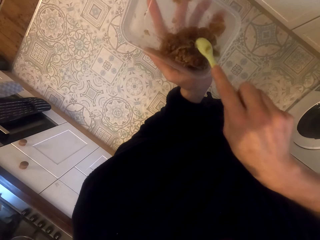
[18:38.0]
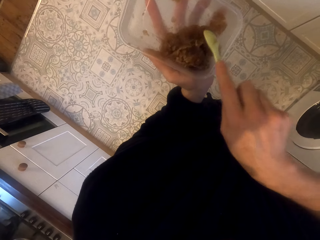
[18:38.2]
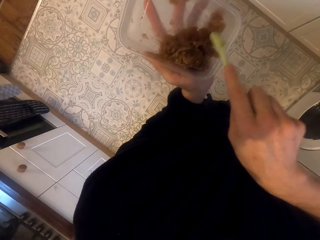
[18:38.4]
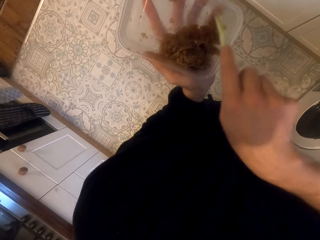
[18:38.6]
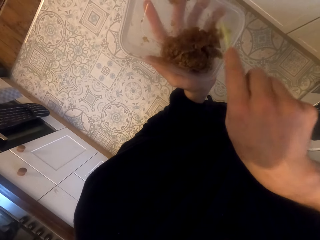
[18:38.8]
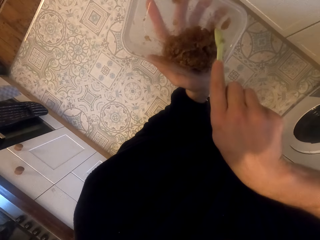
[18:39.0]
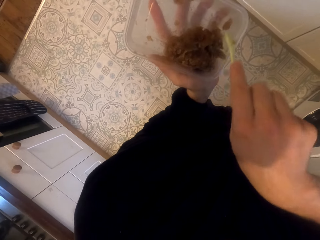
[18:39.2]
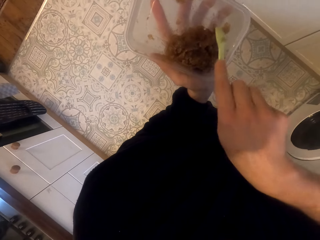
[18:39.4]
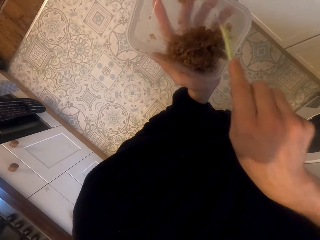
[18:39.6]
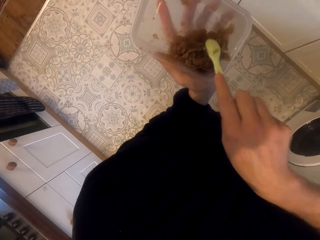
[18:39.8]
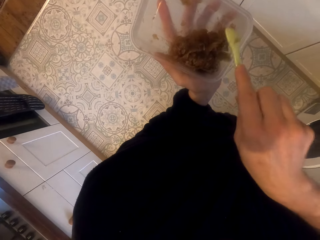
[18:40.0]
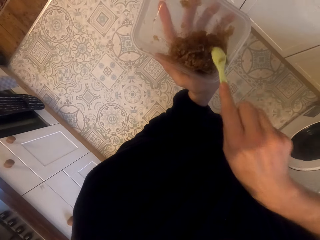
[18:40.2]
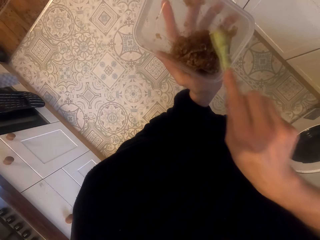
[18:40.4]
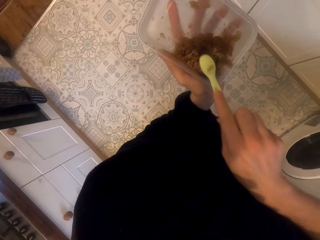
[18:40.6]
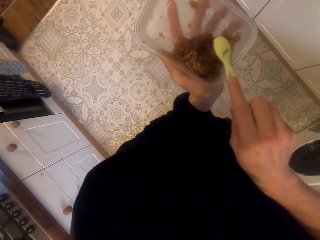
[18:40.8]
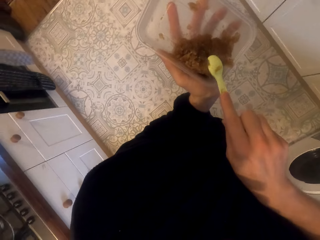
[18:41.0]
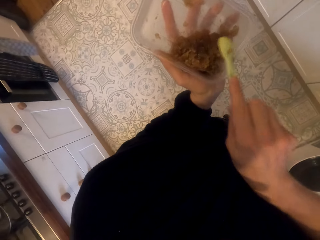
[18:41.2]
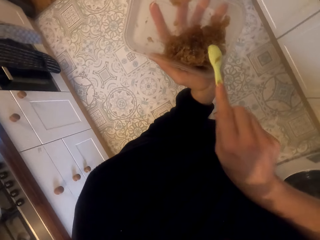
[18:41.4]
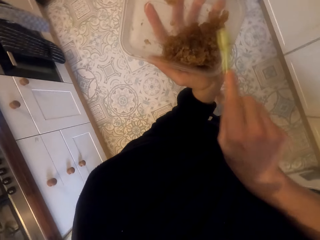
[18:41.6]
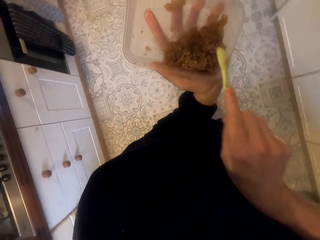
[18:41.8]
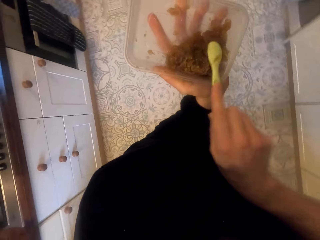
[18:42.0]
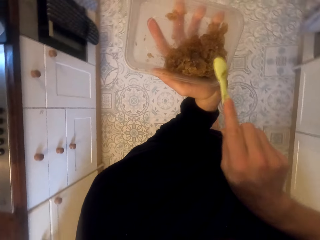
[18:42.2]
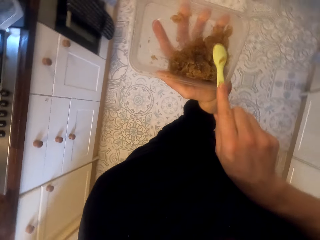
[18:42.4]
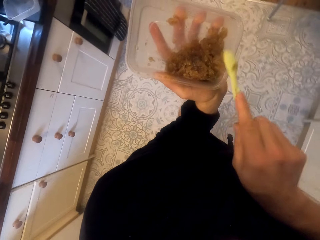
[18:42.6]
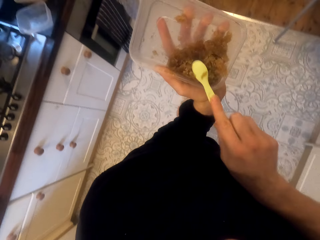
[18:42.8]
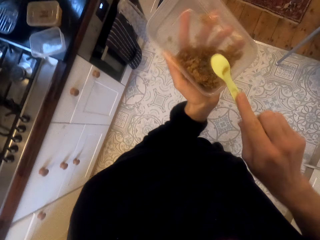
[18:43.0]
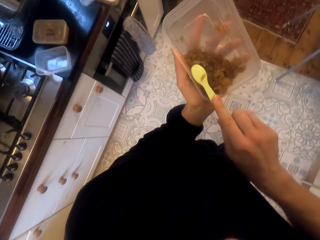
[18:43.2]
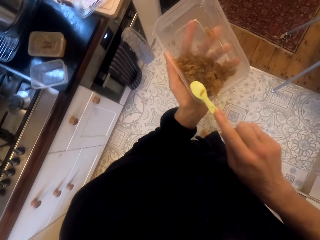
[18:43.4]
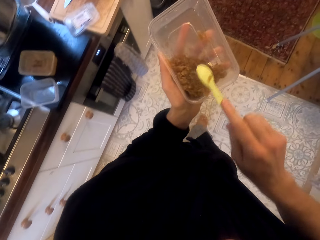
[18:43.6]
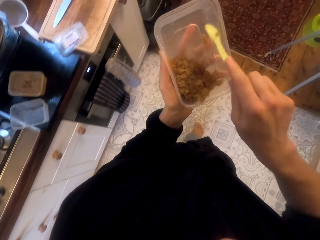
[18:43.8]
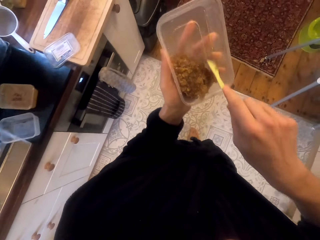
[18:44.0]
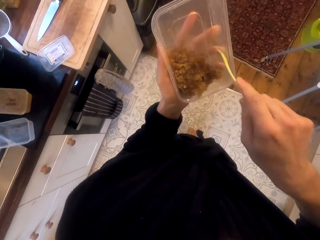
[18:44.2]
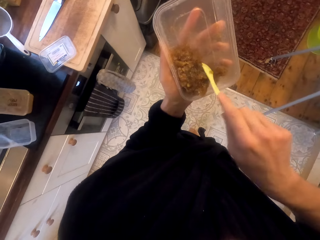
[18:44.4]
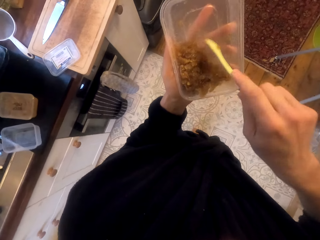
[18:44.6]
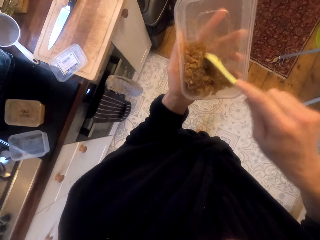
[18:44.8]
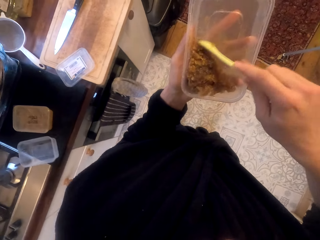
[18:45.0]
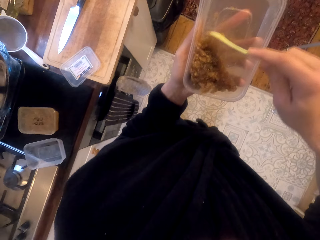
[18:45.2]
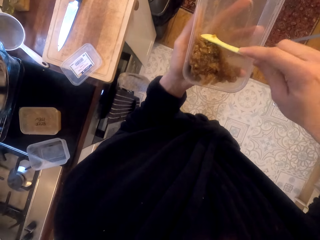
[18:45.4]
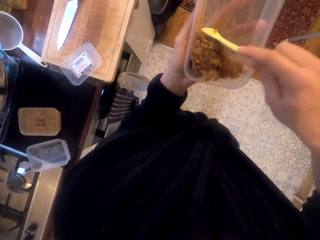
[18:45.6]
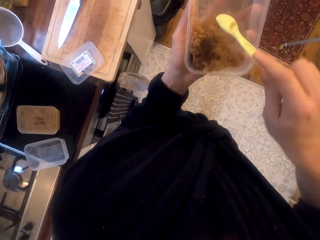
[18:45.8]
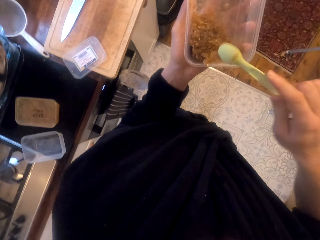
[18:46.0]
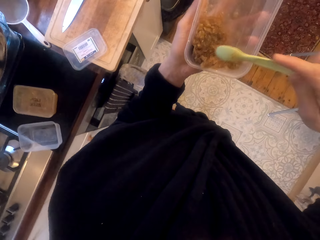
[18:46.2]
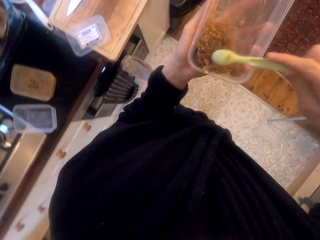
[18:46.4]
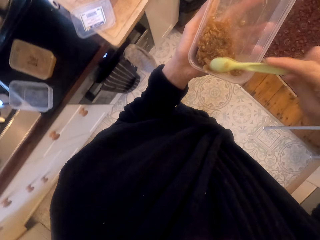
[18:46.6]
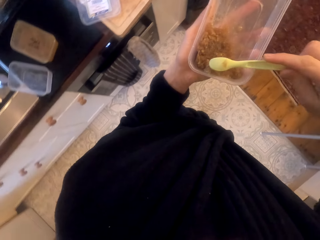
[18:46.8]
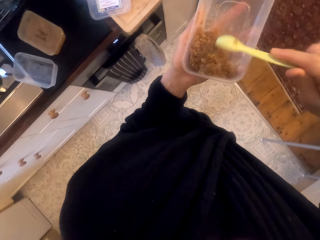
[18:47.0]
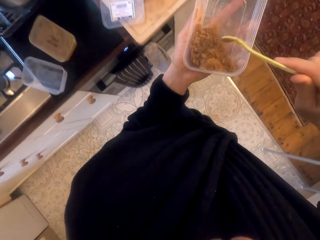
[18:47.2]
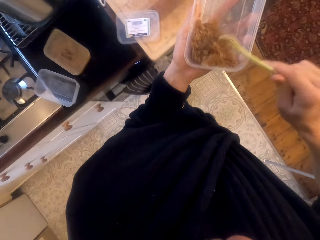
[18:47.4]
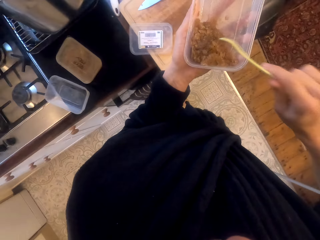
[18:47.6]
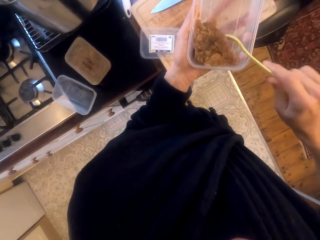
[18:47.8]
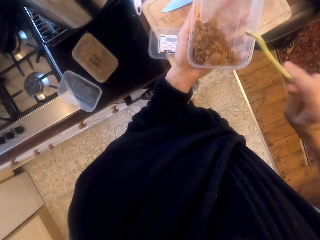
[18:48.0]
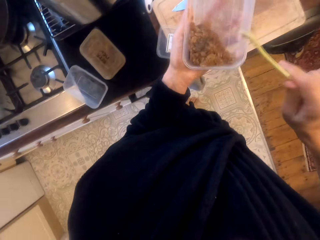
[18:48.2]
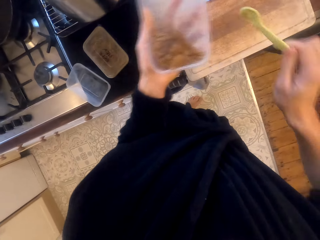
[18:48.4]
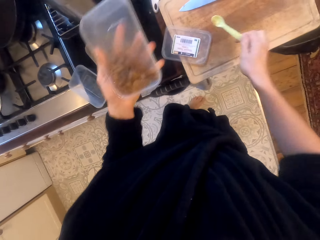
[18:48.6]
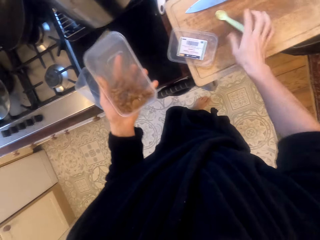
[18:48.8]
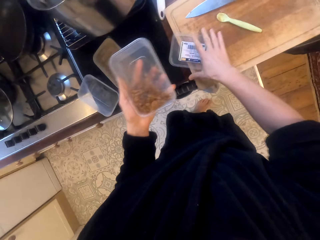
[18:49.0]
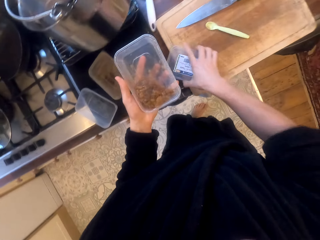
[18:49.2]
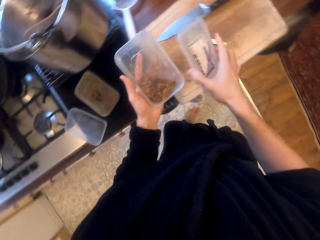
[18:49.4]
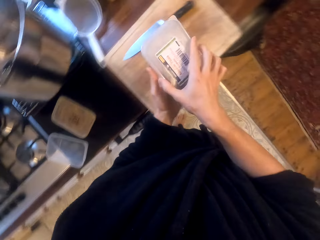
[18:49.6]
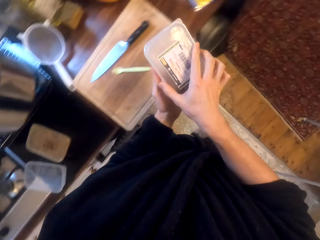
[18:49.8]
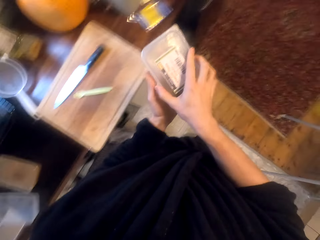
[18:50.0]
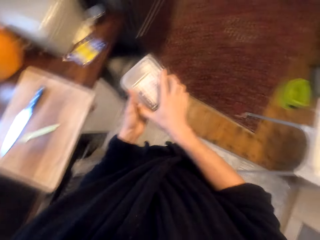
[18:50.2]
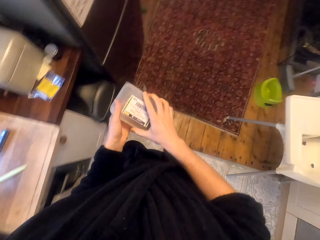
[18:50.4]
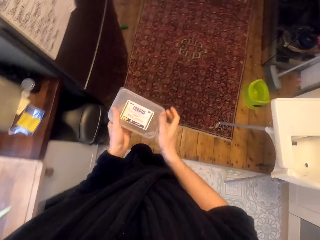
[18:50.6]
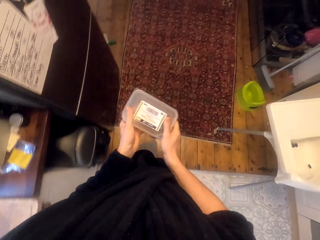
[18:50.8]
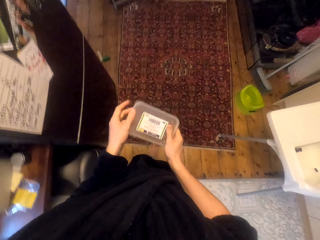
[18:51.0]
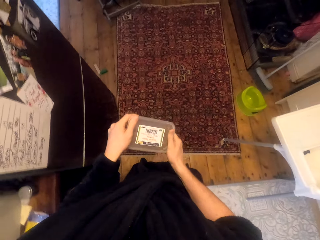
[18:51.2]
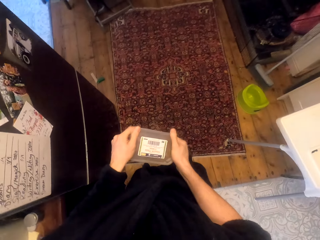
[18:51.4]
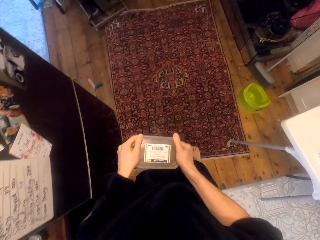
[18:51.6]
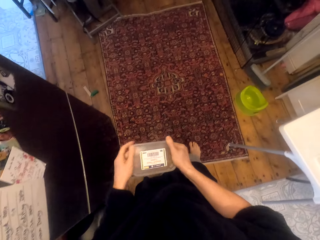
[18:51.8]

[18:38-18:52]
The camera wearer walks to the chop board. They put the spoon on the chop board, pick the tin lid and close the tin with the lid.

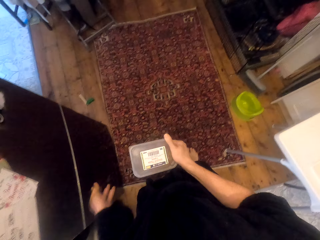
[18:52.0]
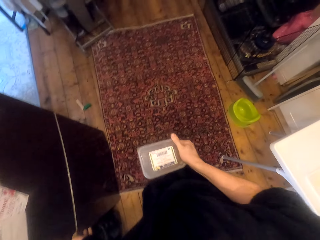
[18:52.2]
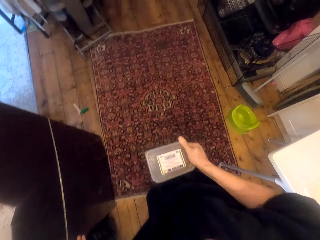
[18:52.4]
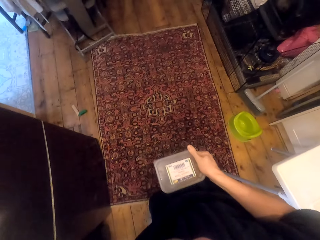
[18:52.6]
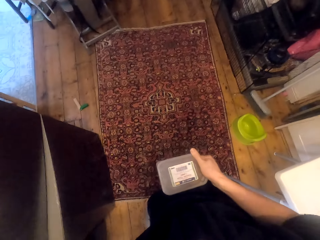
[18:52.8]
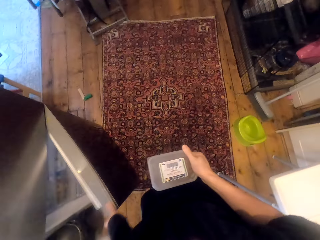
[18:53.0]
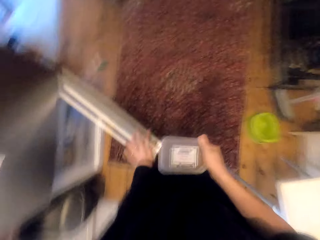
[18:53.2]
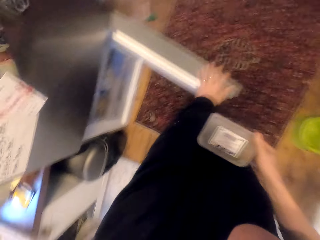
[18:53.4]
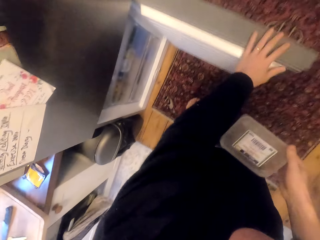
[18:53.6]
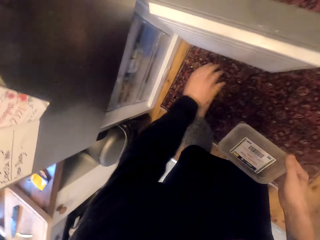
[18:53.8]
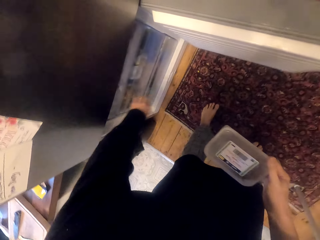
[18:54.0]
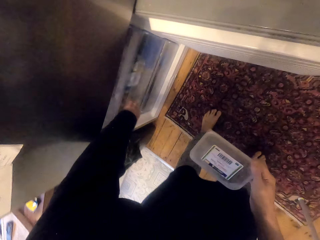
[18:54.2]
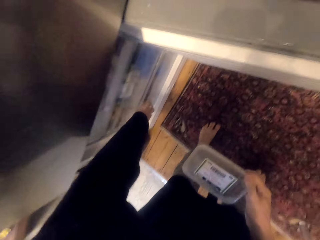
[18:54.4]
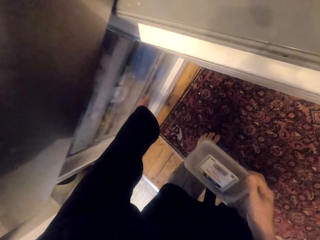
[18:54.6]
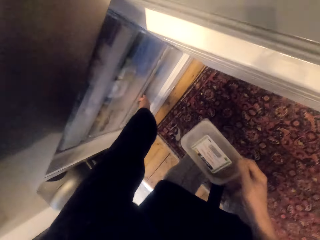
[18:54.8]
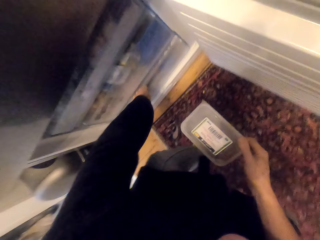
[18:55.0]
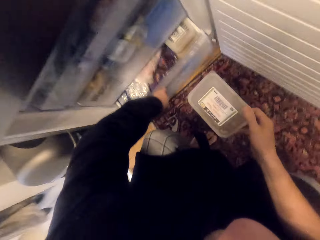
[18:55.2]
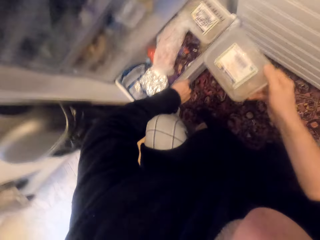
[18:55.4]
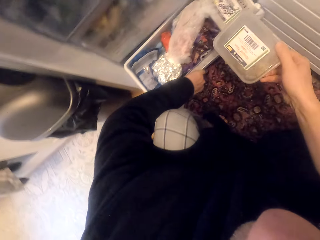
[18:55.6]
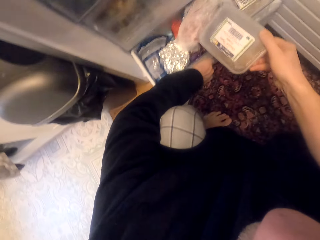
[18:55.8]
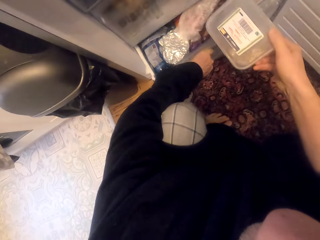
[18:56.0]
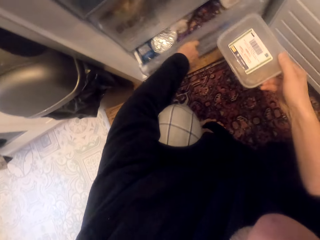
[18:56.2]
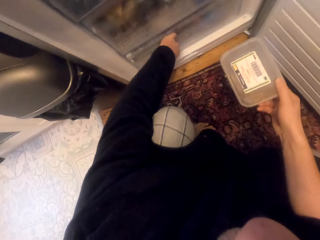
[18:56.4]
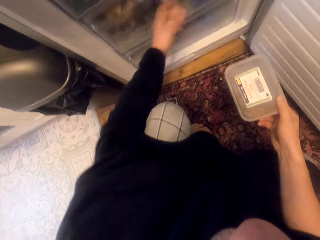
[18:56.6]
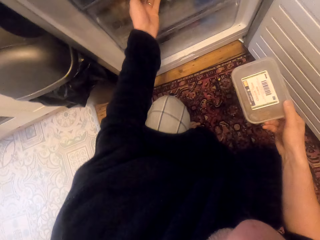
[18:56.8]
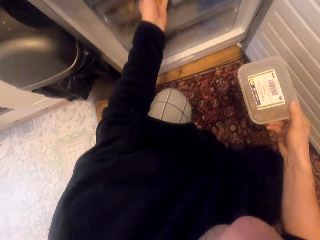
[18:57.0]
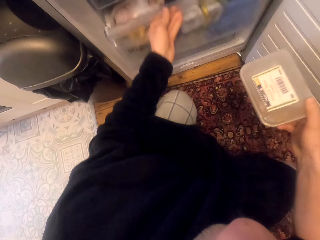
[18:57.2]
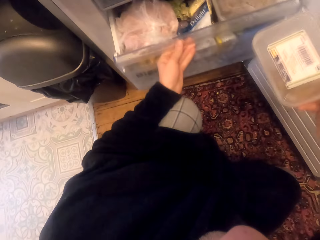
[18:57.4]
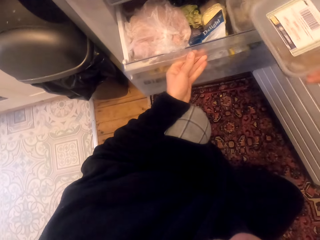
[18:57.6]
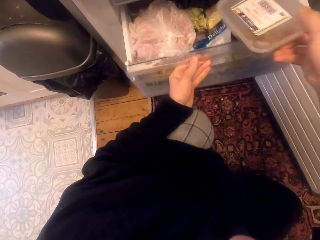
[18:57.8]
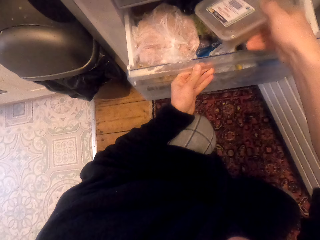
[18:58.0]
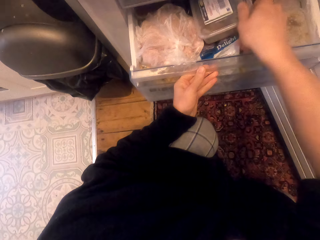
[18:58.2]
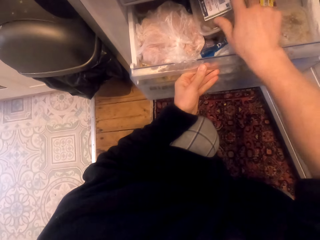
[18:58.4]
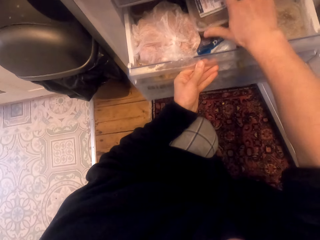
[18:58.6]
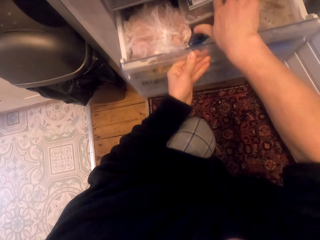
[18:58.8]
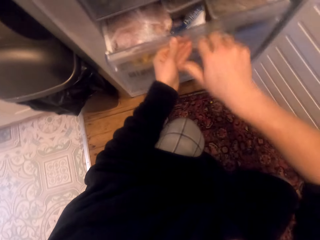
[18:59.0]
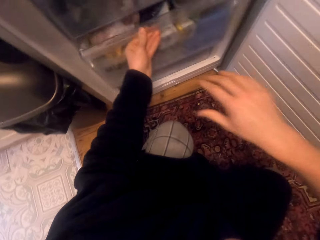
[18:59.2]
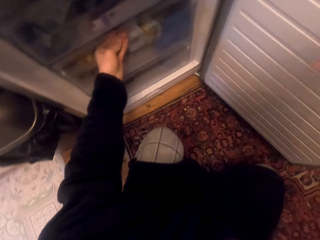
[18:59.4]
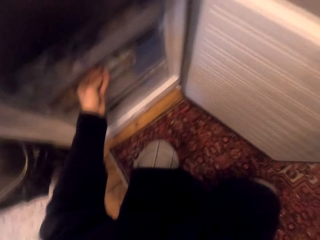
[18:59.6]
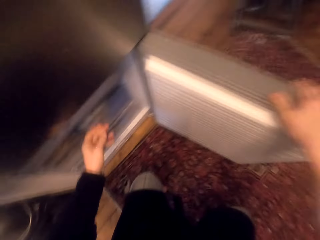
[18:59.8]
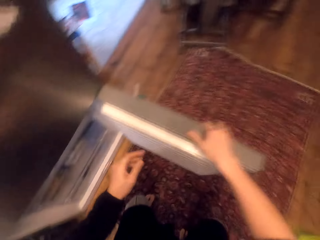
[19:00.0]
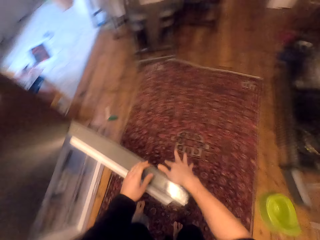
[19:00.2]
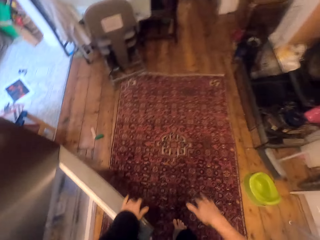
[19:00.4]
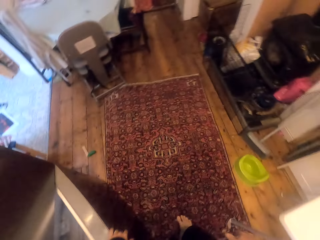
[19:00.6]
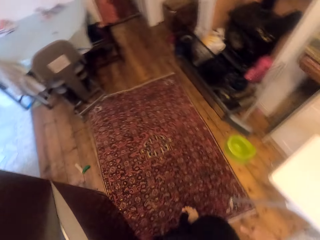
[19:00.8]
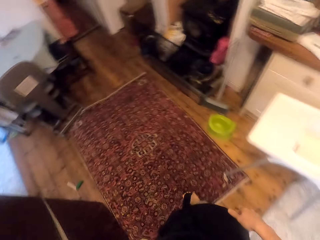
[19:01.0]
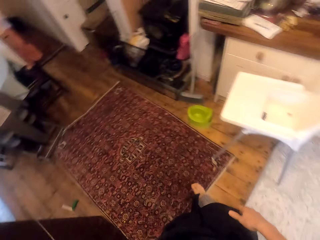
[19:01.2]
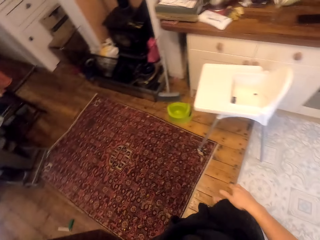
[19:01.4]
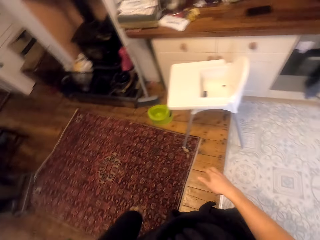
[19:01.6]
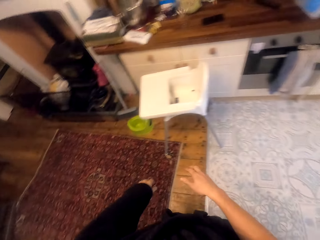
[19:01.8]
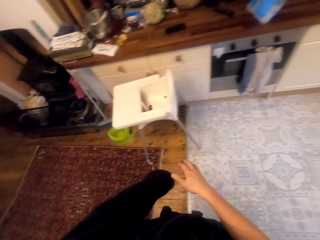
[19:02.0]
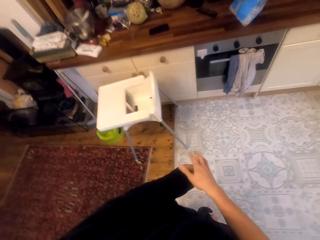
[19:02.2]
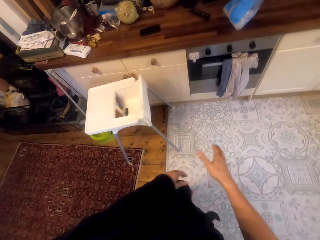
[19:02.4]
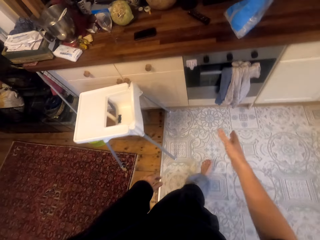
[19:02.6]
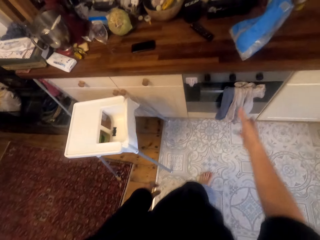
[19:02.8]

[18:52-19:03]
The camera wearer opens the cupboard. They pull a drawer, push the drawer and pull another drawer. They put the tin in the drawer and push the drawer. They close the cupboard and walk around.
